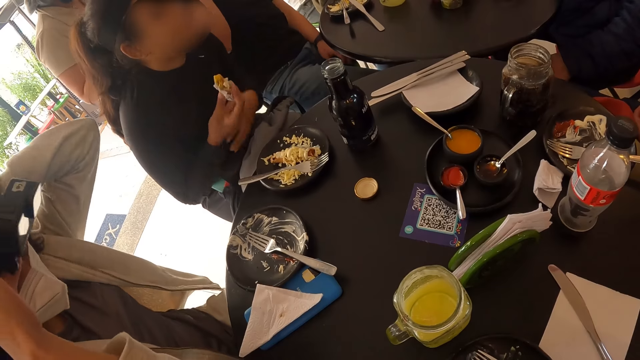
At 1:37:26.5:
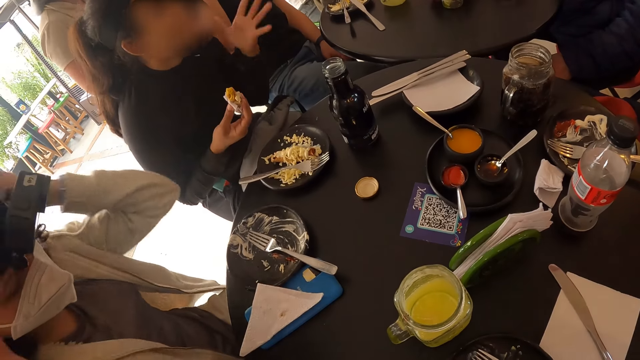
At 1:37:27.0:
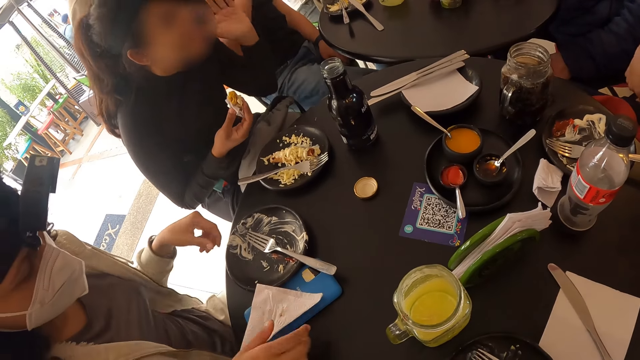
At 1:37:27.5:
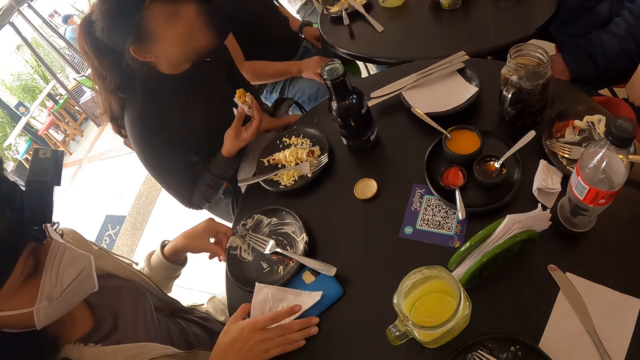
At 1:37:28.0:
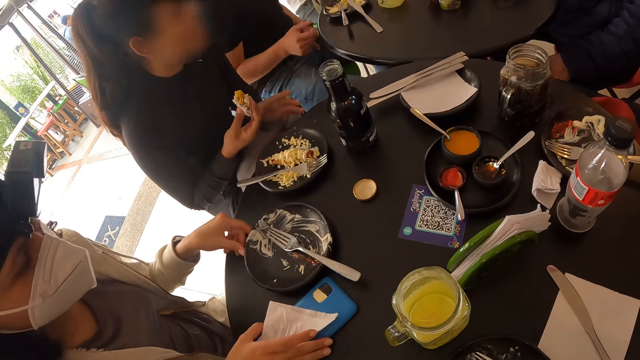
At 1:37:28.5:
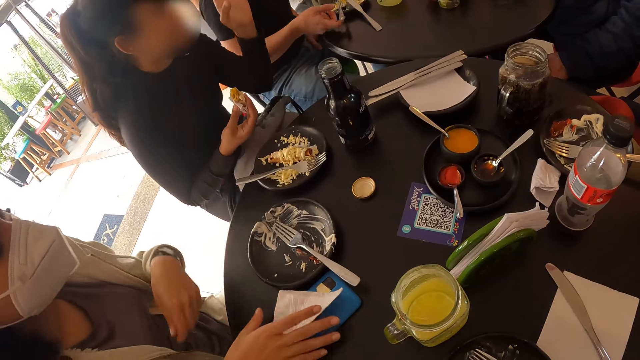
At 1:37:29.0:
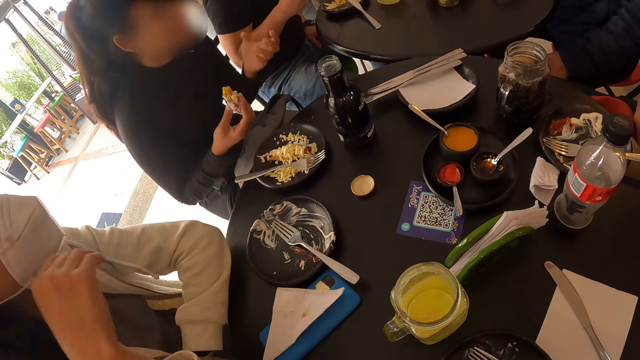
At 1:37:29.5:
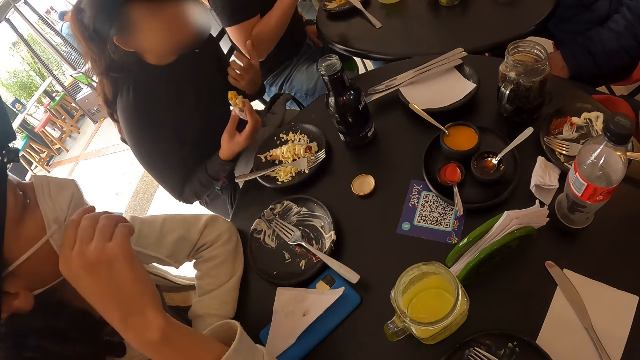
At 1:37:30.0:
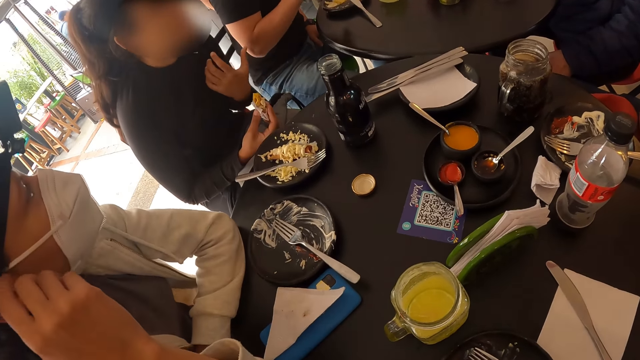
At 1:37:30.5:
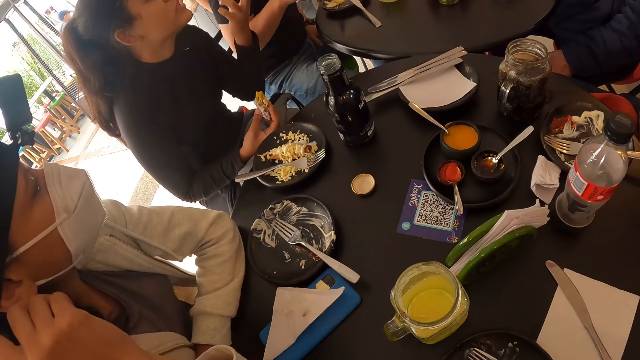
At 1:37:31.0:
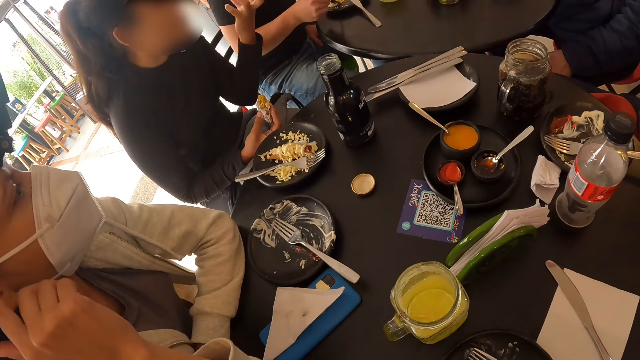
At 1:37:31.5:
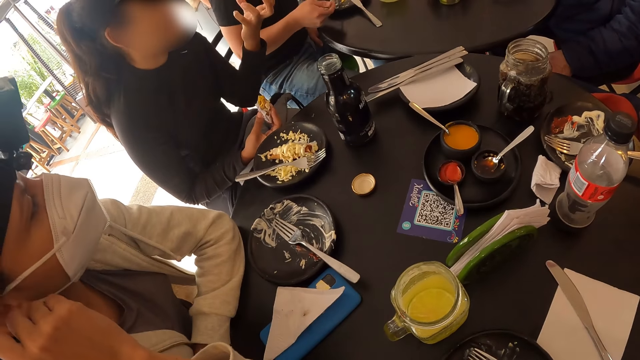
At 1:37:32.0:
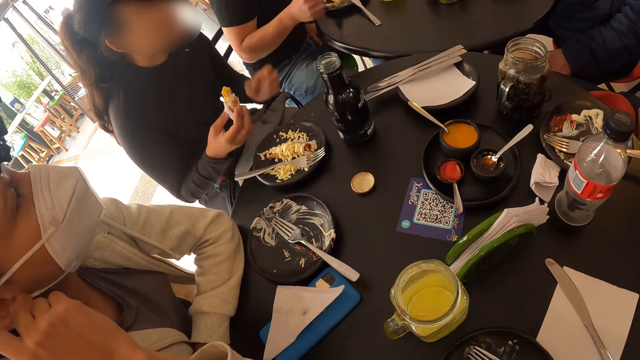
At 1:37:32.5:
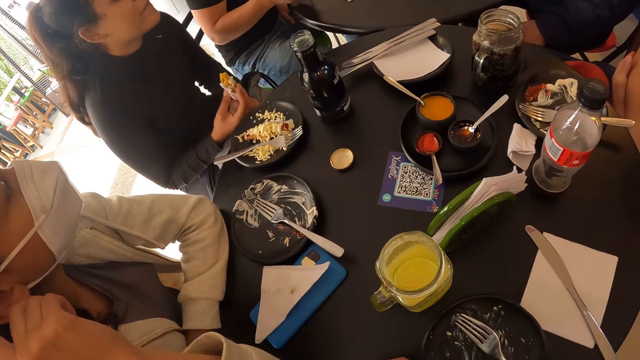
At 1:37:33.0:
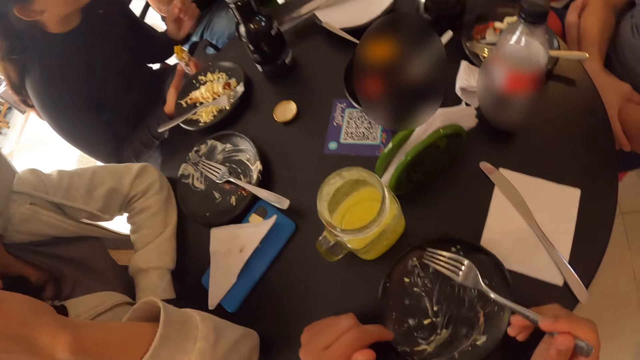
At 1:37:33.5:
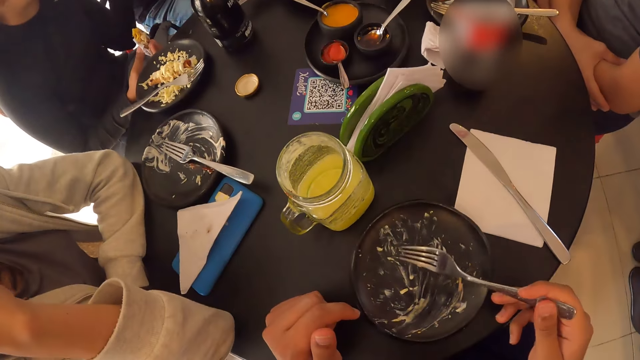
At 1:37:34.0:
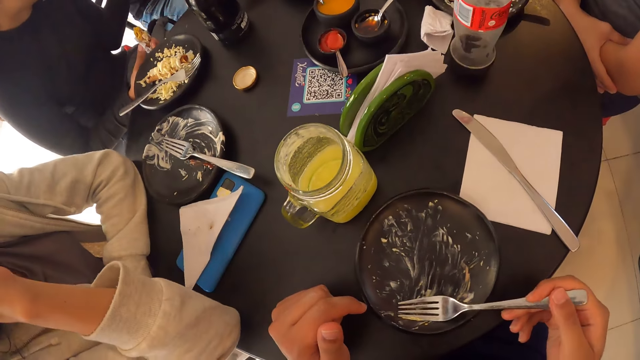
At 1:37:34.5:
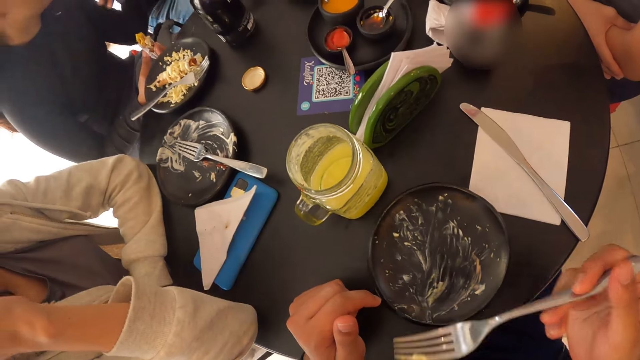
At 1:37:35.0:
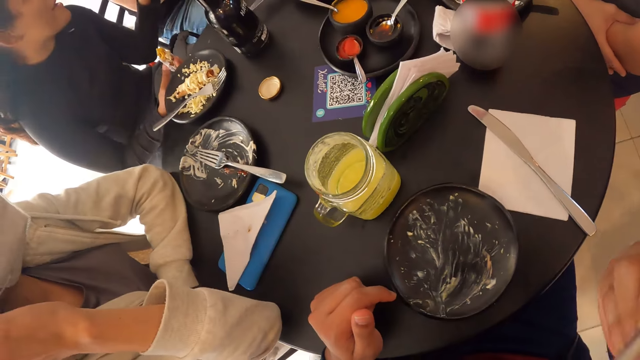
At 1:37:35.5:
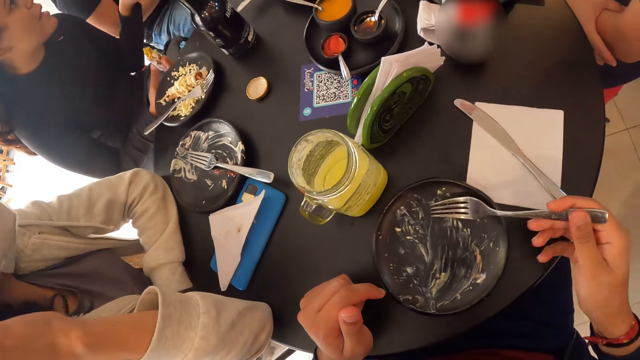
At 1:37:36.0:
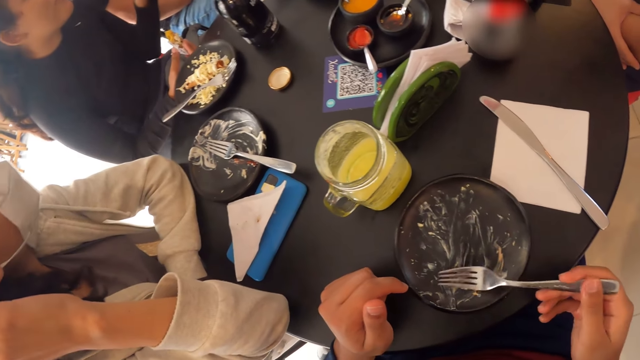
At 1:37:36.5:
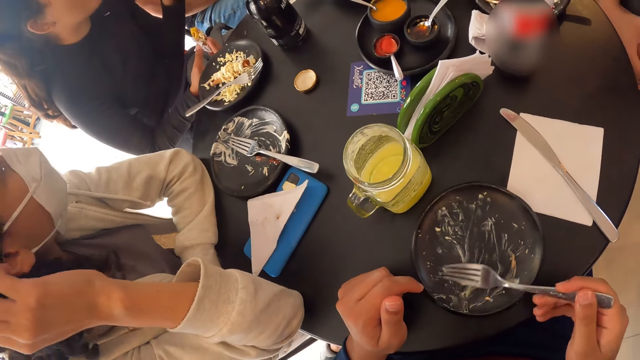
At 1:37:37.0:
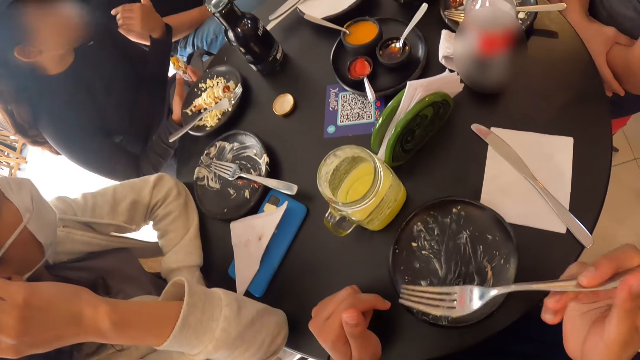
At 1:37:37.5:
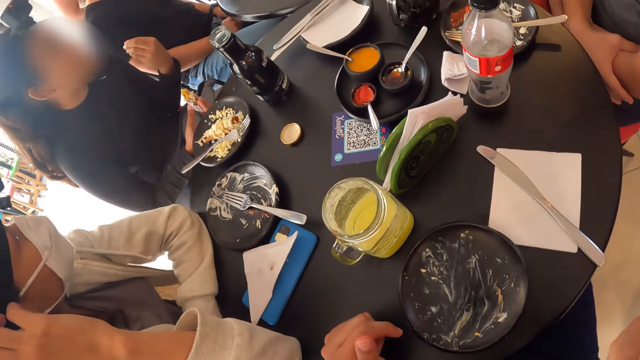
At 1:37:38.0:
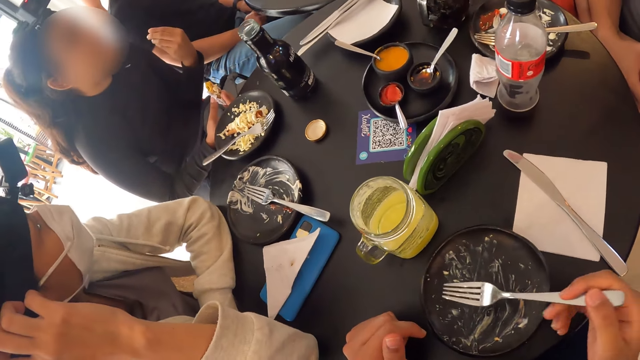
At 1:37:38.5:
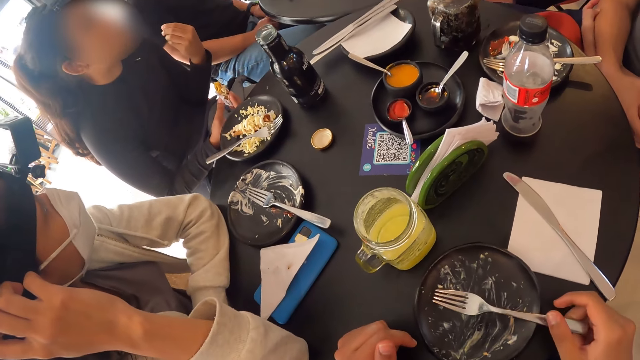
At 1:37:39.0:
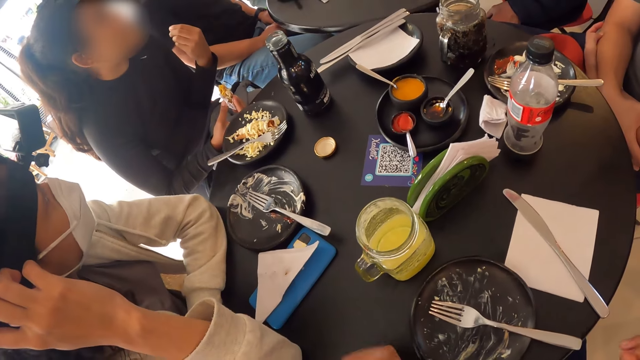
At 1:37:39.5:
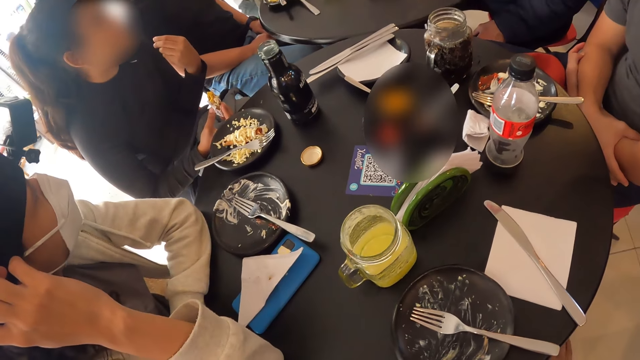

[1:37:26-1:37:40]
A woman adjusts her camera. A person communicates to another person. The woman moves the plate on the table with her left hand and moves the phone on the table with her right hand. The camera wearer looks on. He scrapes the salad in the plate on the table with his right hand, with a fork. He eats the salad from the plate on the table with the fork in his right hand. He scrapes the salad in the plate on the table with his right hand. He picks up the fork from the plate on the table with his right hand. He eats. He drops the fork from his right hand to the plate on the table.

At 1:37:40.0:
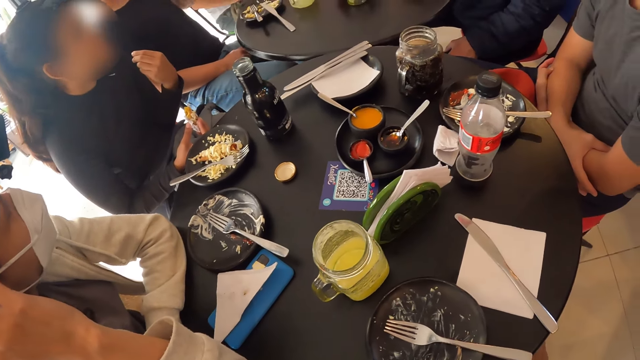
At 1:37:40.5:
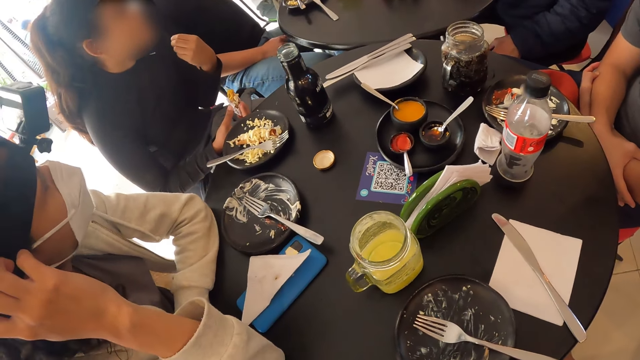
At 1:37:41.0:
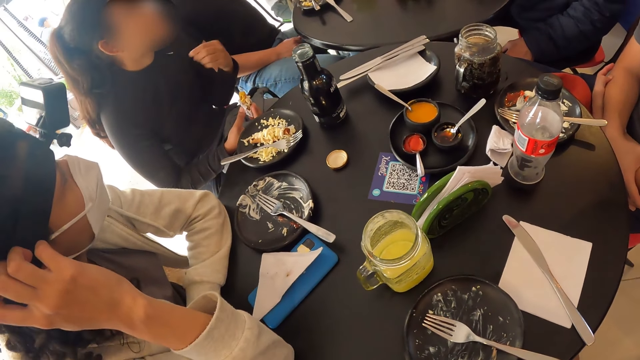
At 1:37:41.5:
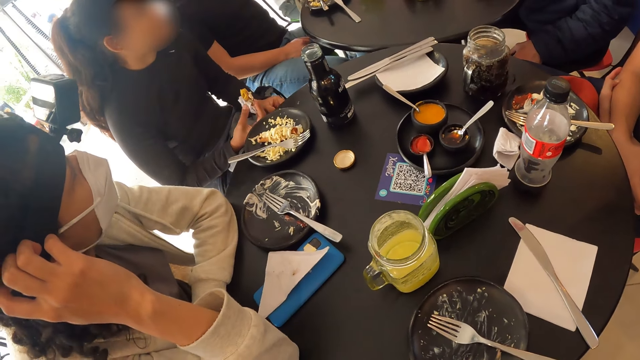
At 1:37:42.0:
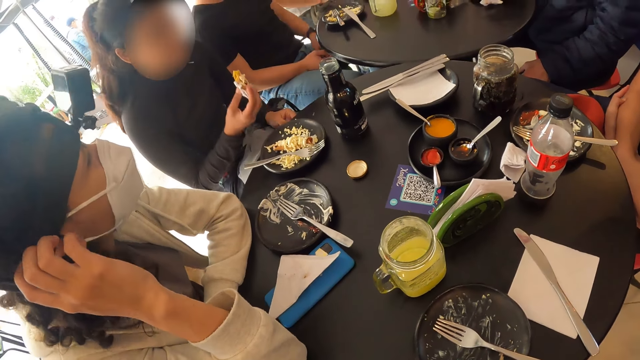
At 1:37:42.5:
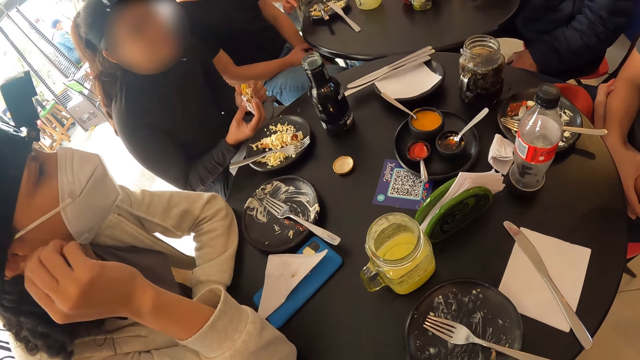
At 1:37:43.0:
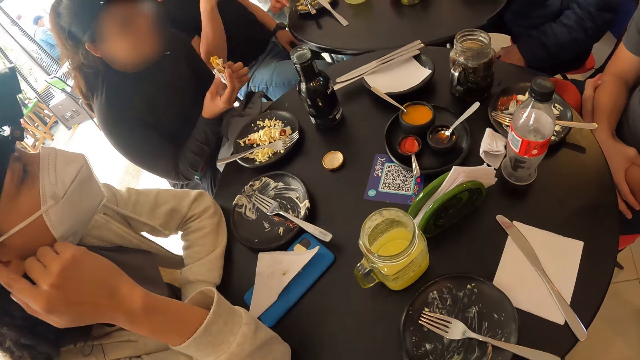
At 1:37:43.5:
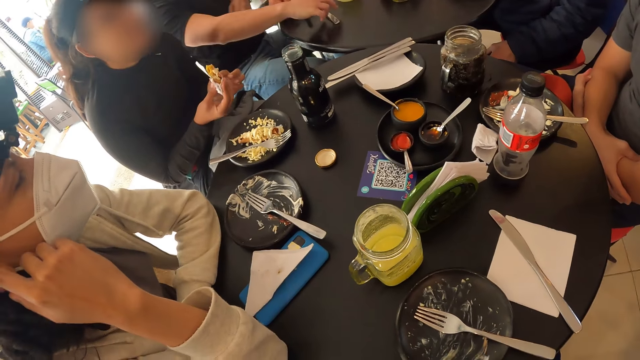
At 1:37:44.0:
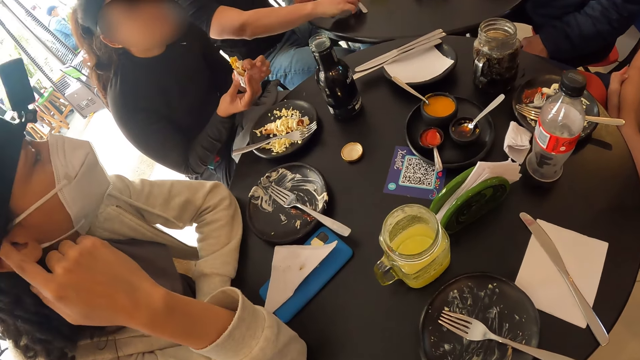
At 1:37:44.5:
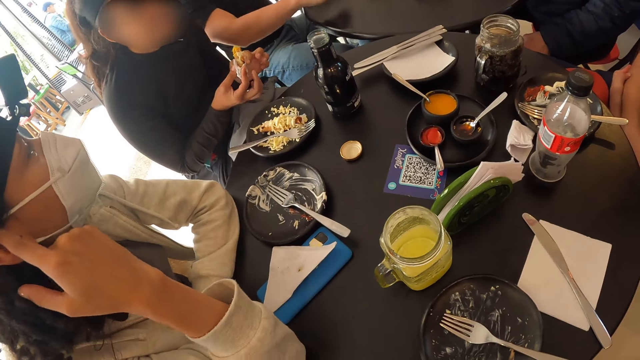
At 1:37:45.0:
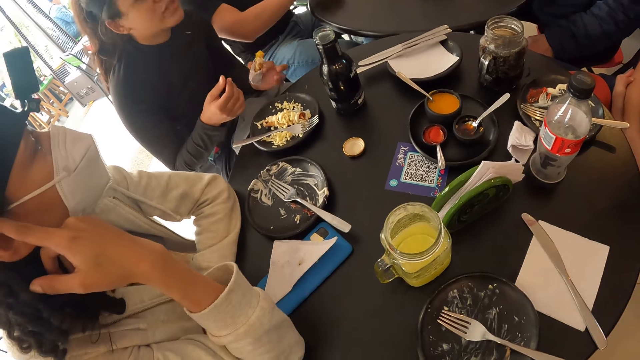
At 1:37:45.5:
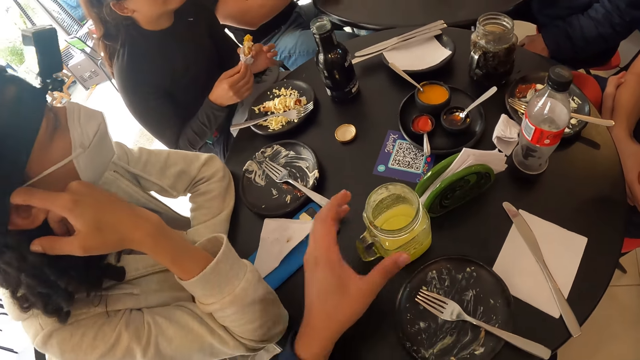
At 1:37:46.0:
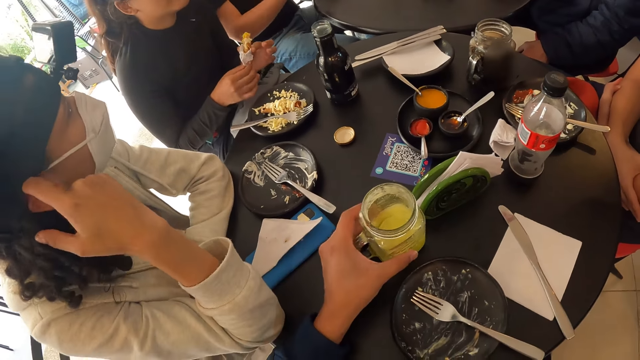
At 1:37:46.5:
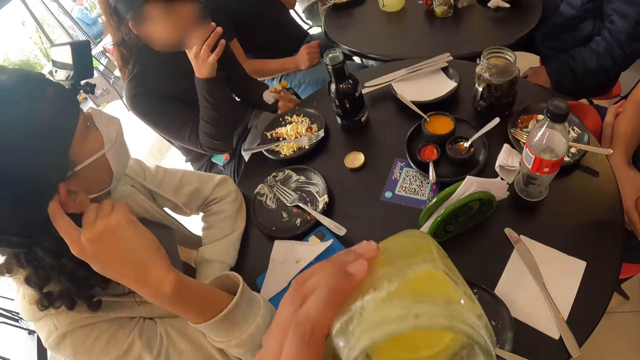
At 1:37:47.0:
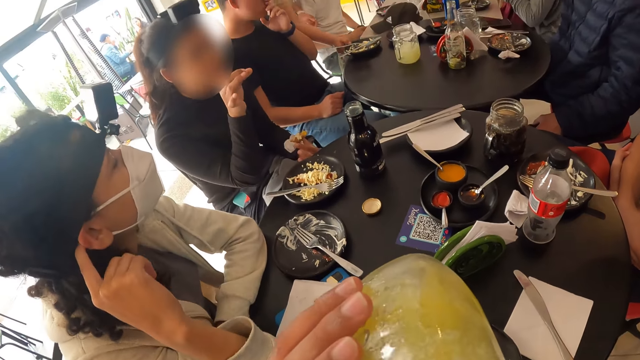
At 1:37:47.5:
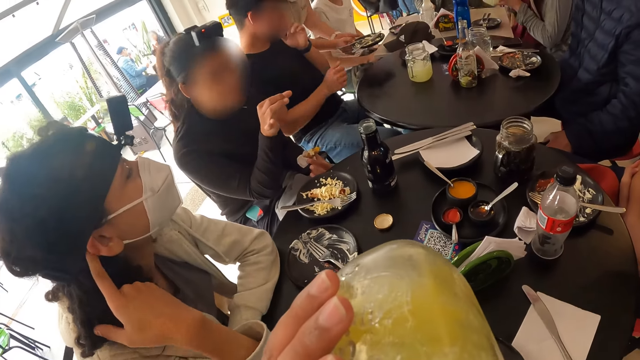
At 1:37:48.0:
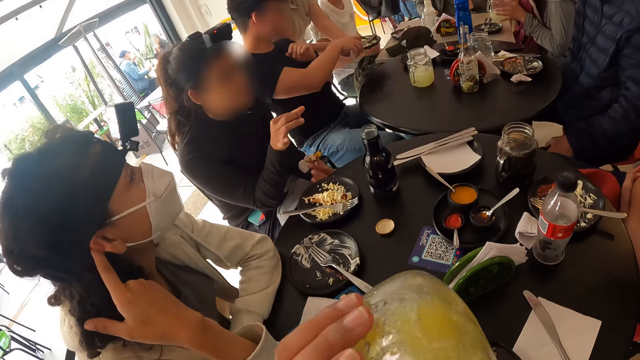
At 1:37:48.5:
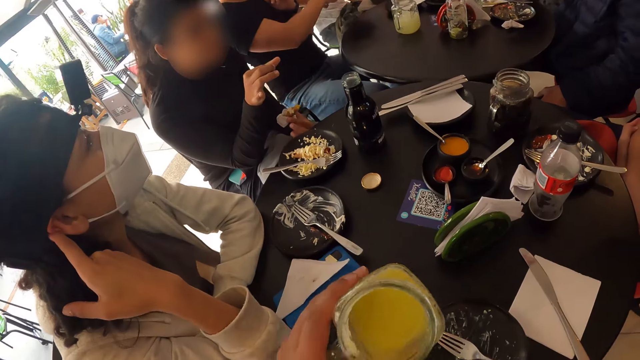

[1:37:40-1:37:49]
The camera wearer looks on. A woman holds a hotdog in a serviette with both hands. The woman holds the hotdog in the serviette with her left hand. Another woman touches her ear with her right hand. The camera wearer holds a glass mug or jar on the table with his left hand. The first woman holds the hotdog in the serviette with both hands. The first woman holds the hotdog in the serviette with her left hand. The camera wearer drinks the pineapple juice from the glass mug in his left hand.
